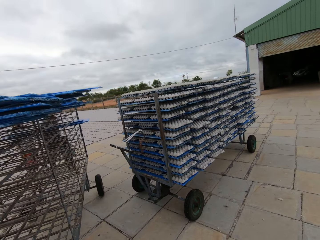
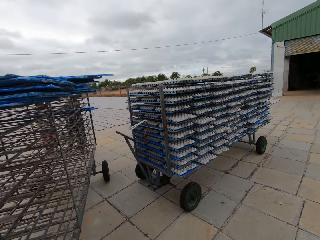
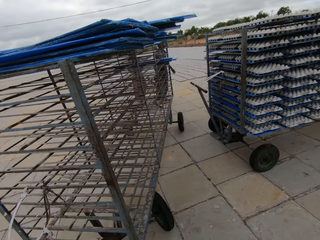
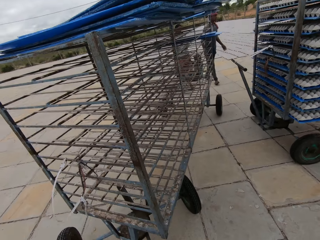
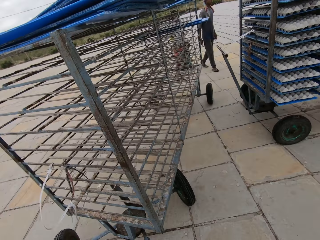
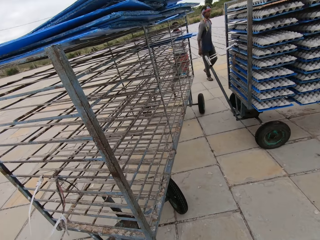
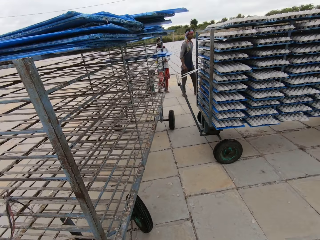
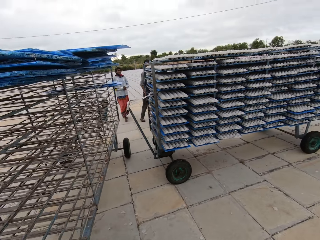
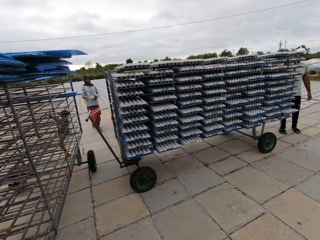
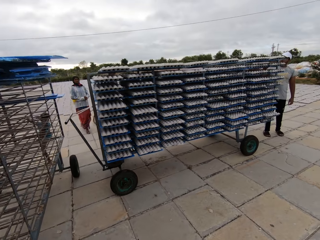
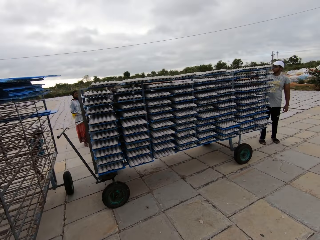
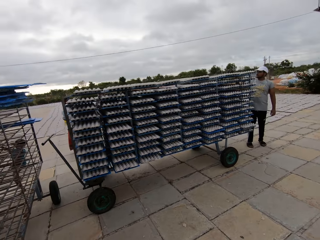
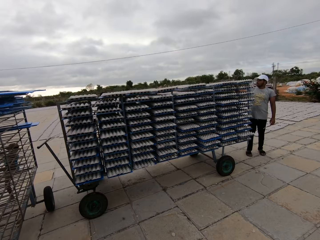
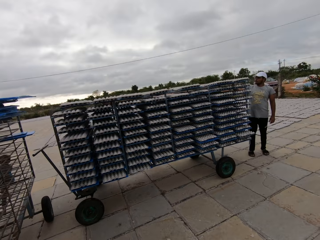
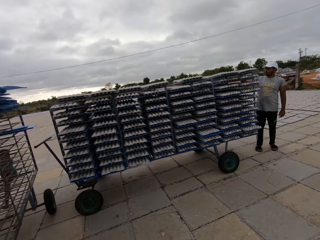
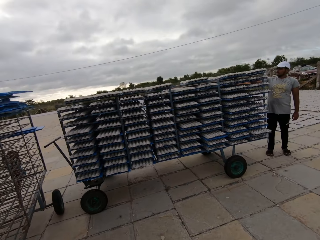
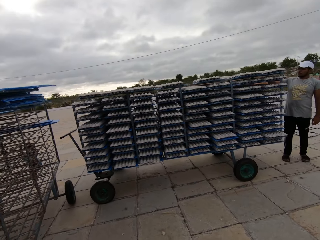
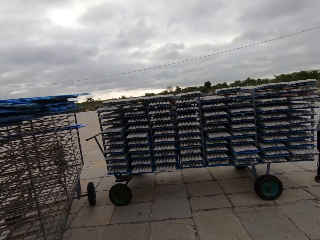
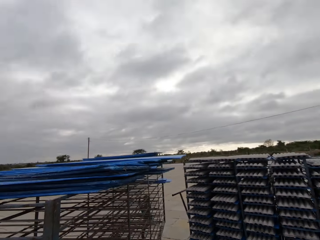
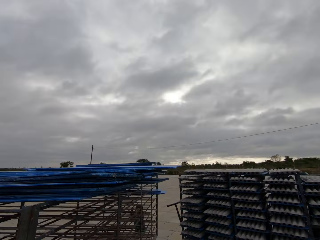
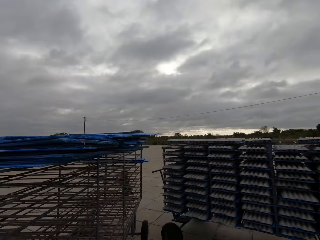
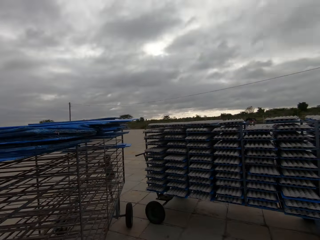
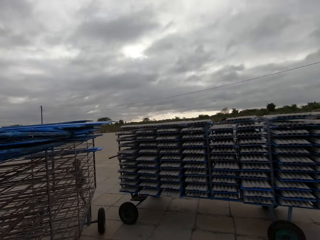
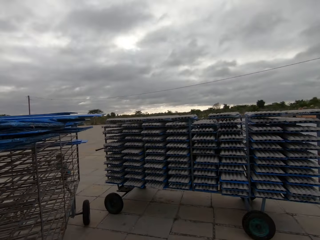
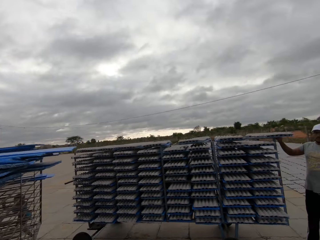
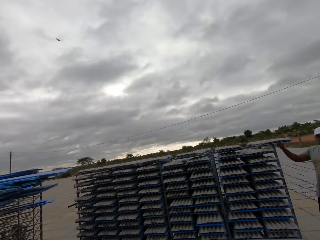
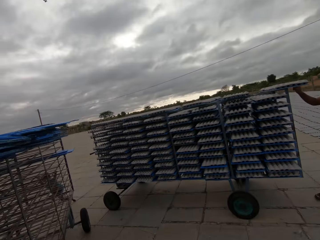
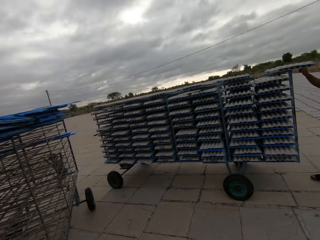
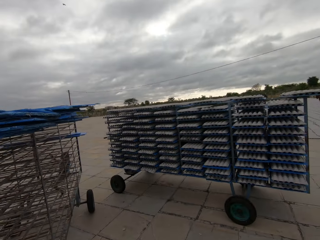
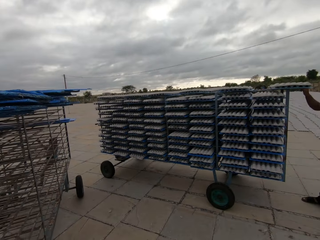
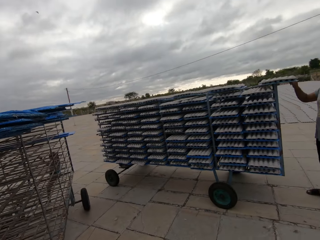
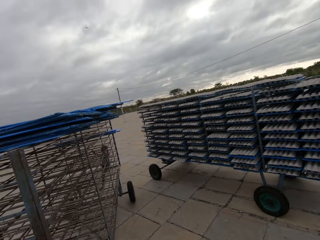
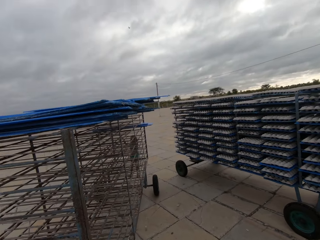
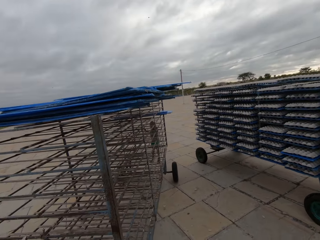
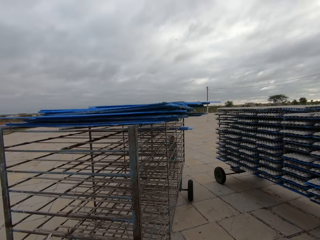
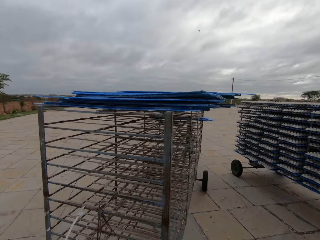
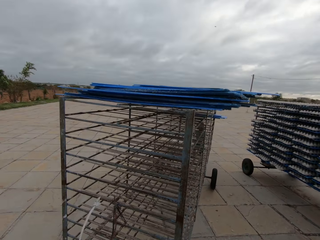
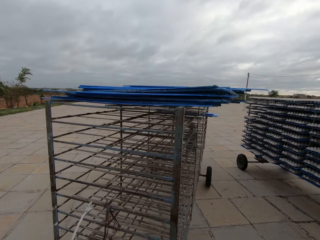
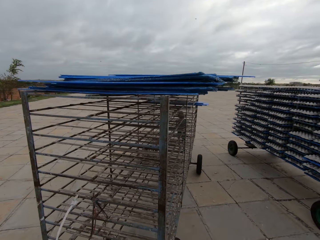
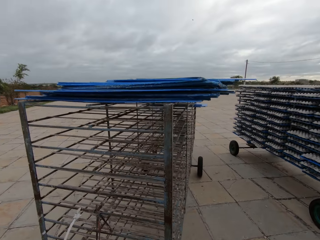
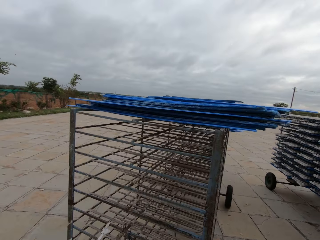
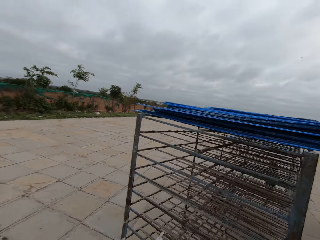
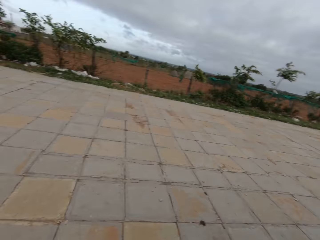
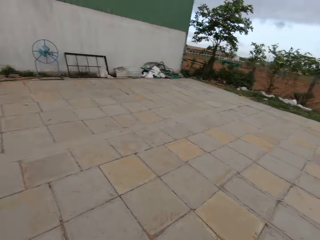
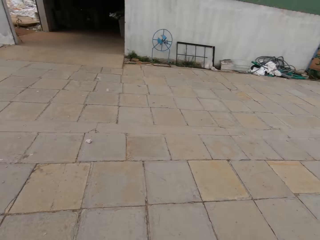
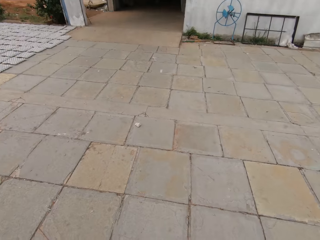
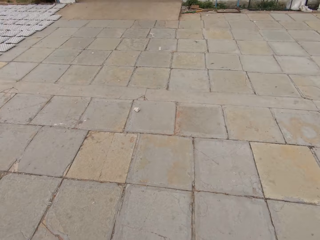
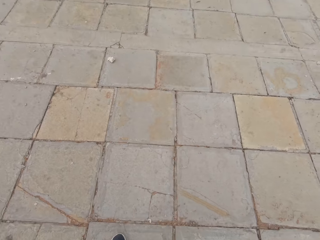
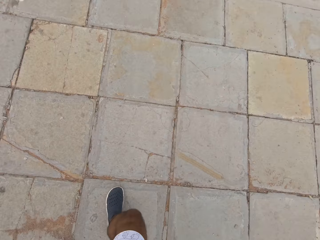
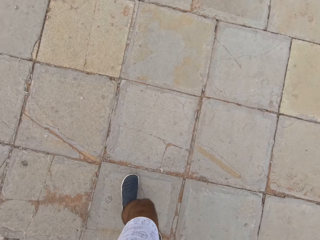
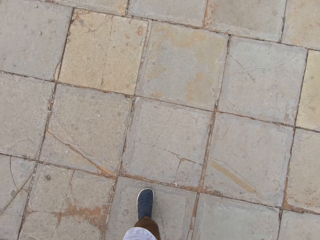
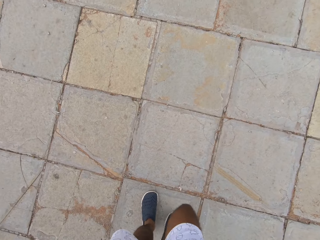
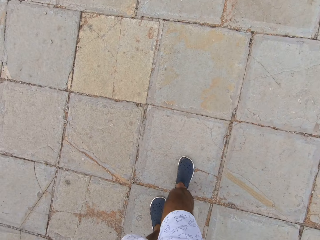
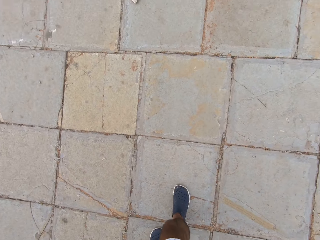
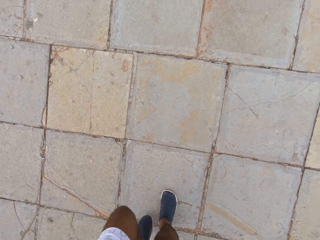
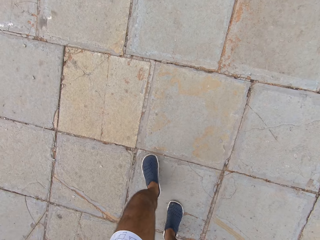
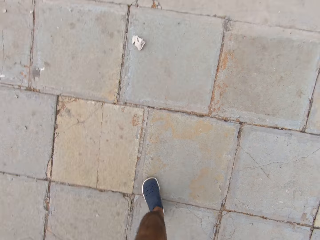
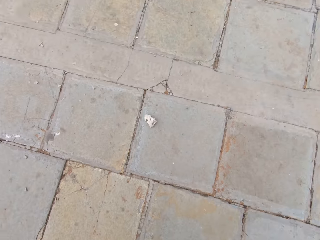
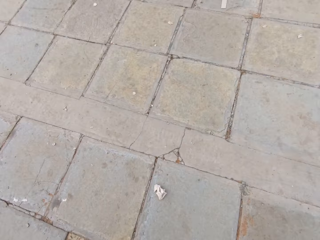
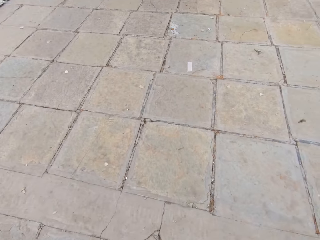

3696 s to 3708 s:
A man and a woman walk towards the trolley in the compound of the factory. Another man holds a plastic tray in the trolley with his right hand.

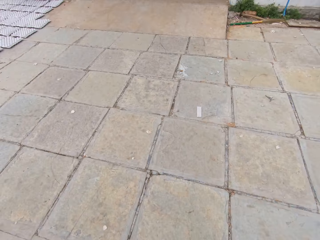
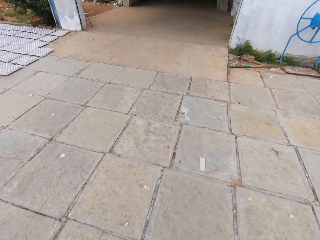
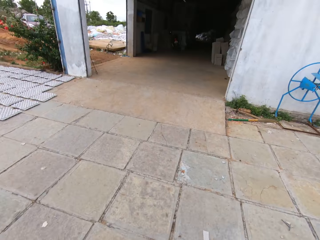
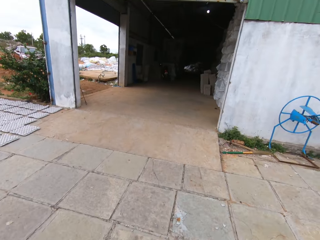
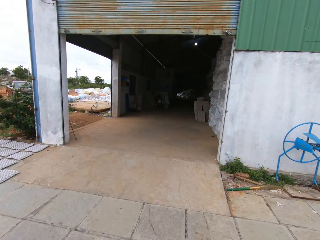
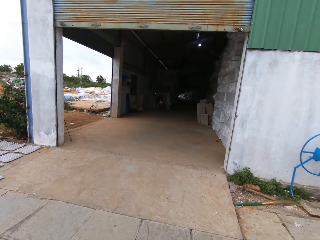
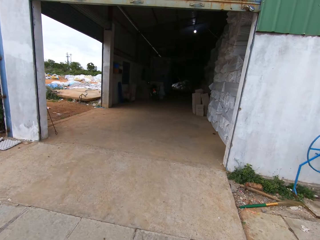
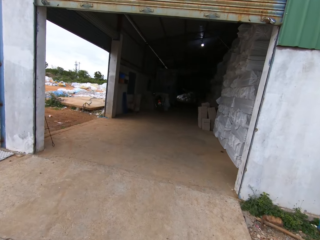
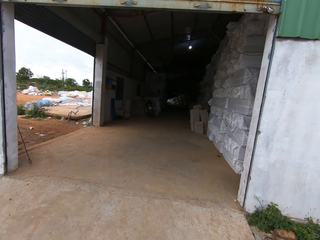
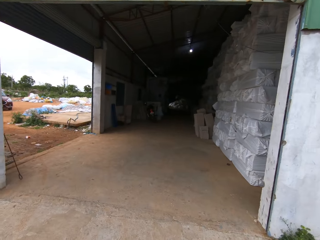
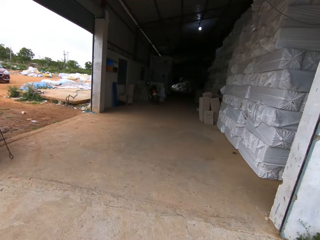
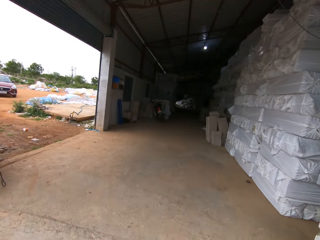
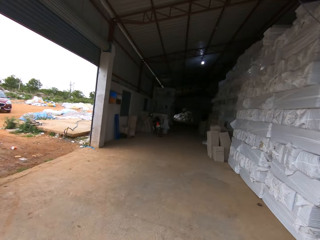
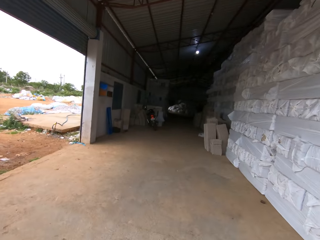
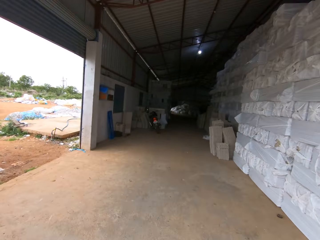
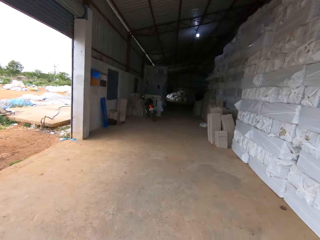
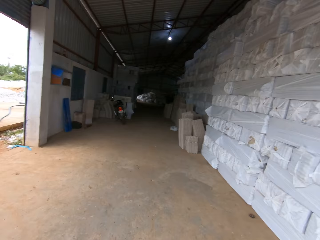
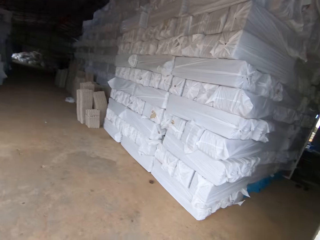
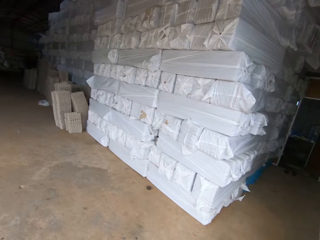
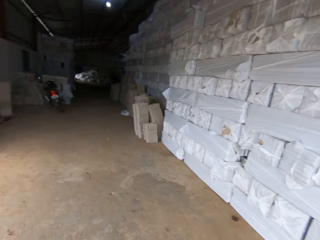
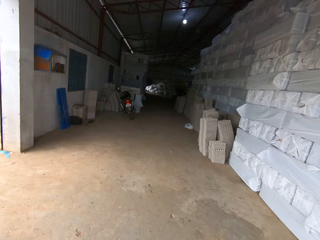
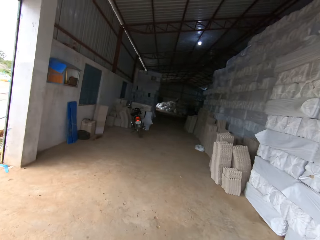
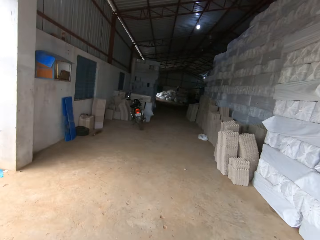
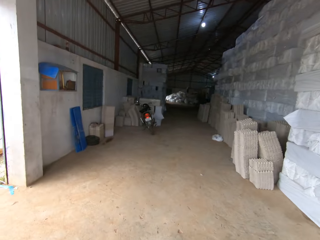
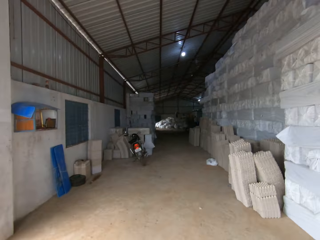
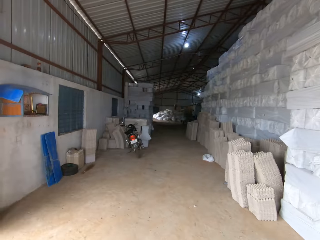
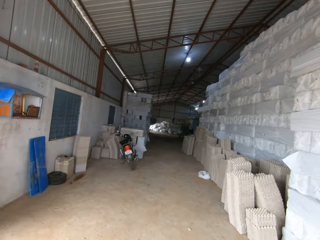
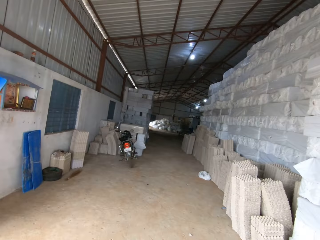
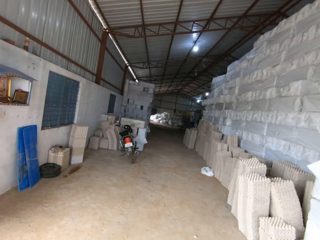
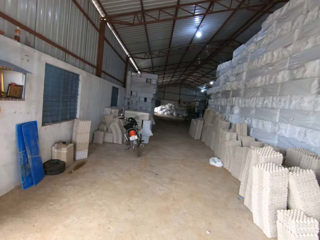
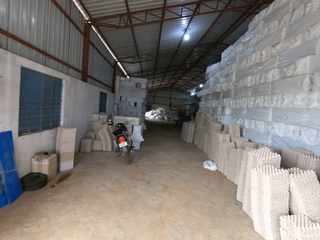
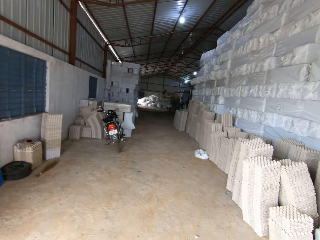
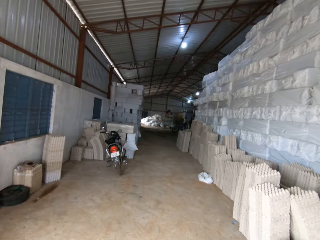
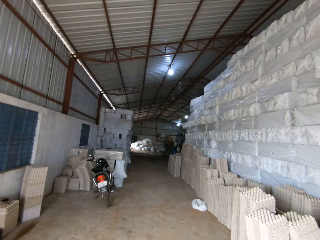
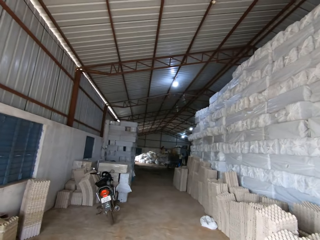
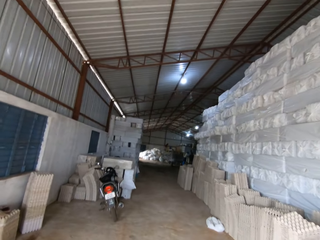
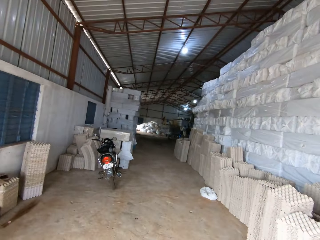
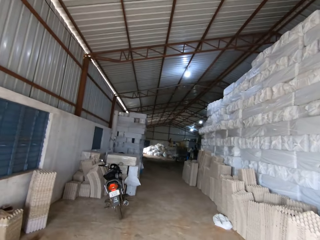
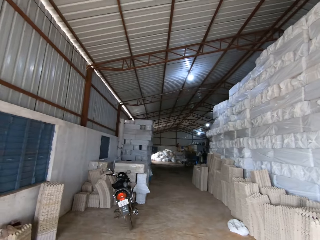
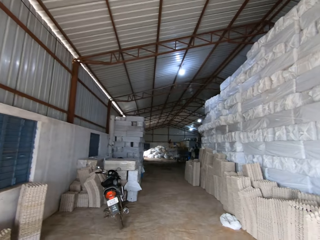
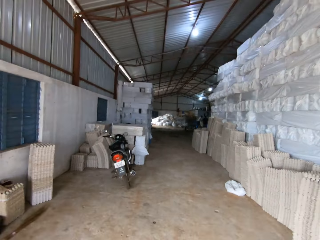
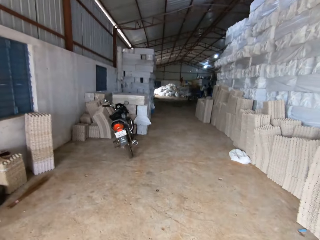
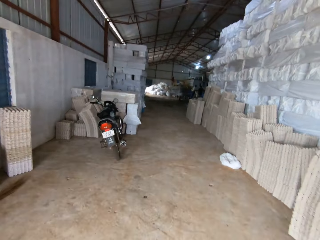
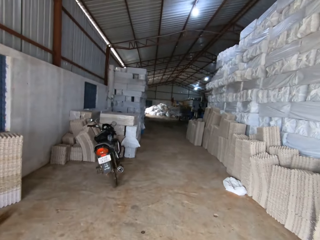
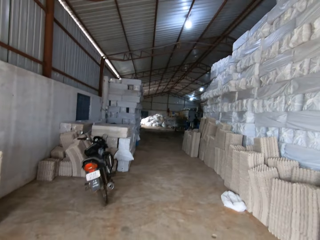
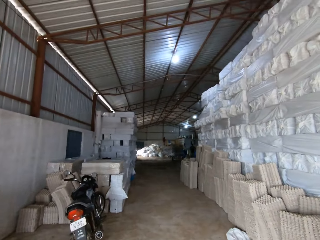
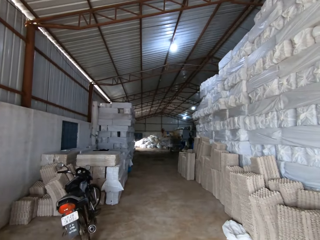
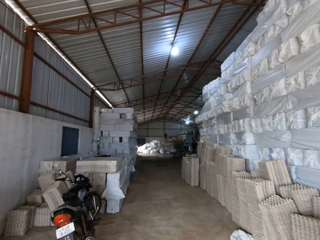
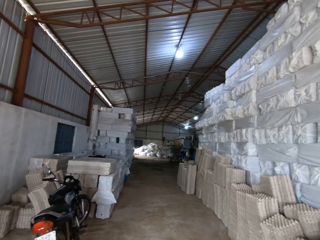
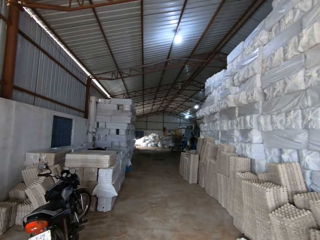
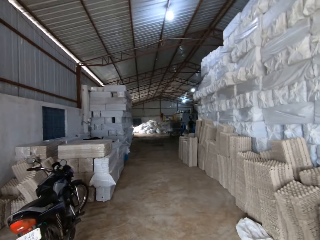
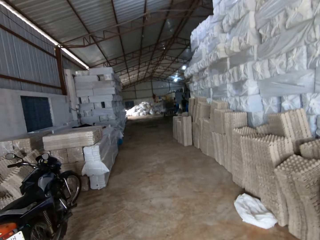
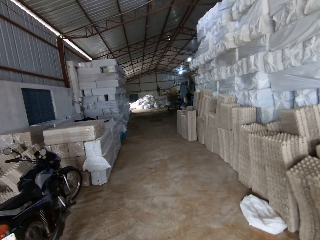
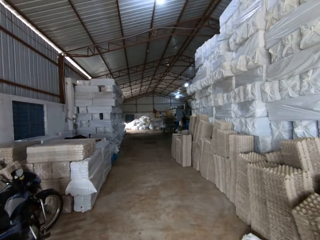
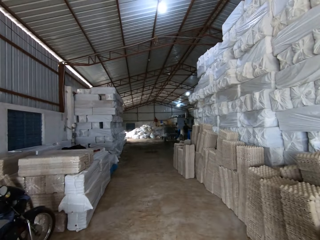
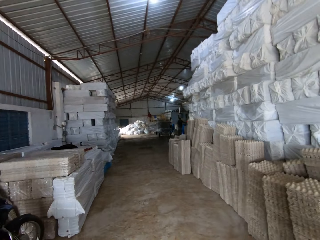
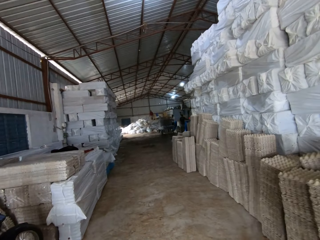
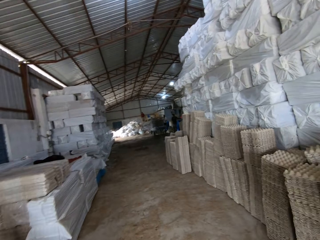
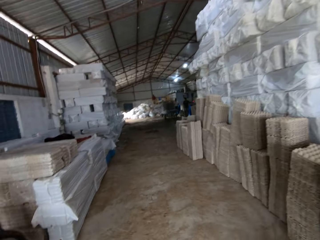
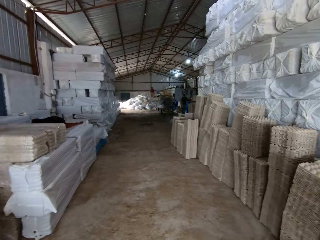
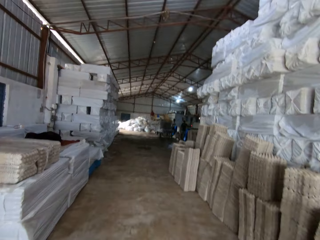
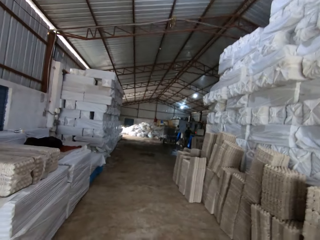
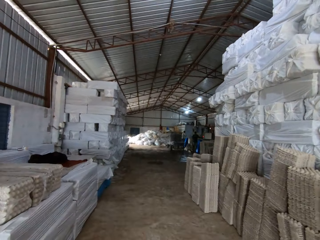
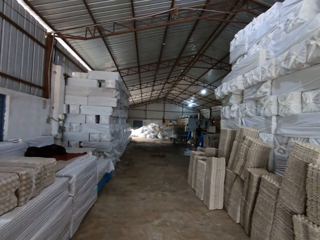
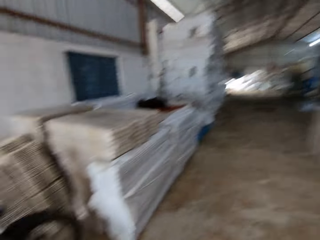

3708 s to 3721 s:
A man operates the egg crate making machine in the factory with his hands. Another man operates the egg crate making machine in the factory with his hands.
